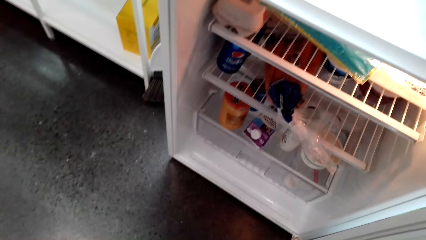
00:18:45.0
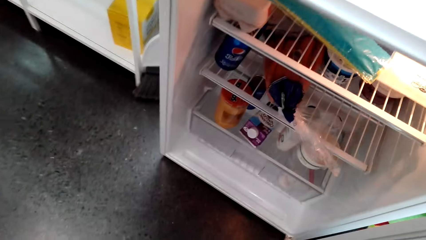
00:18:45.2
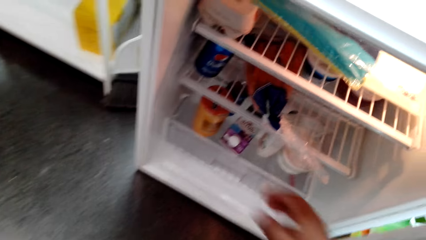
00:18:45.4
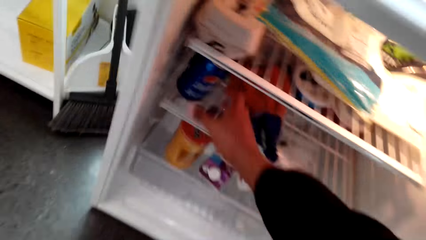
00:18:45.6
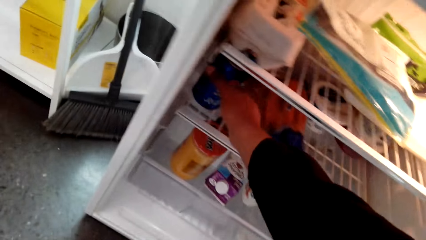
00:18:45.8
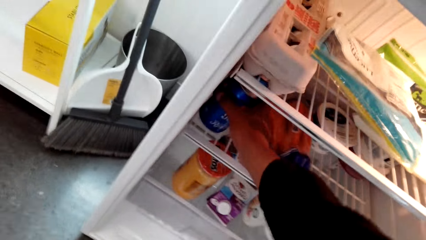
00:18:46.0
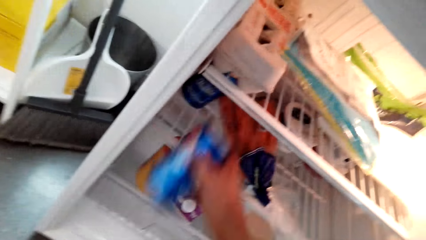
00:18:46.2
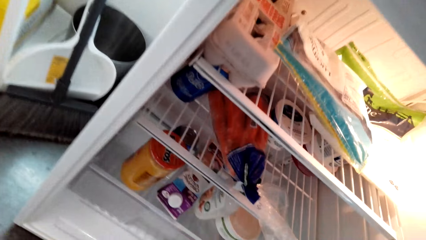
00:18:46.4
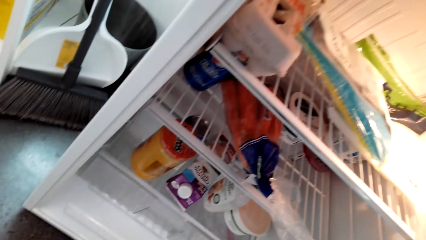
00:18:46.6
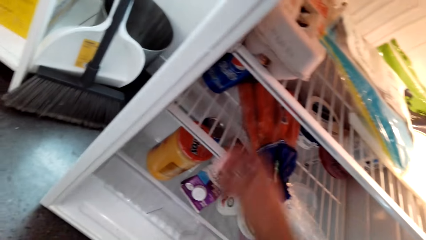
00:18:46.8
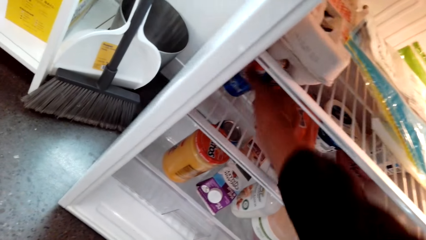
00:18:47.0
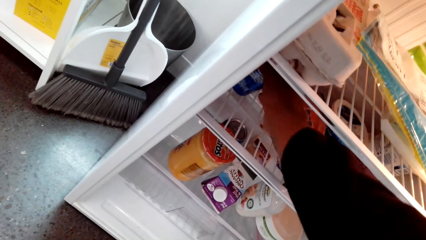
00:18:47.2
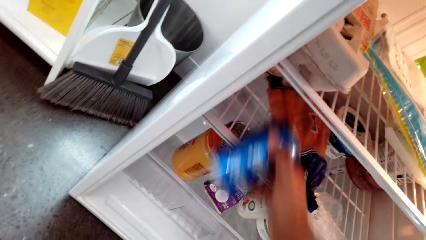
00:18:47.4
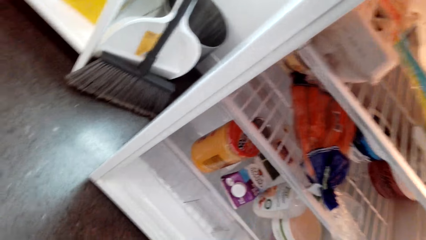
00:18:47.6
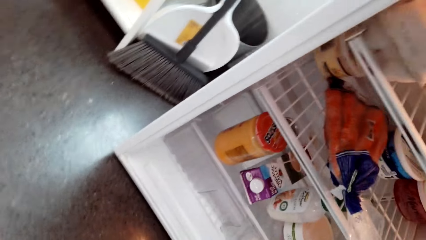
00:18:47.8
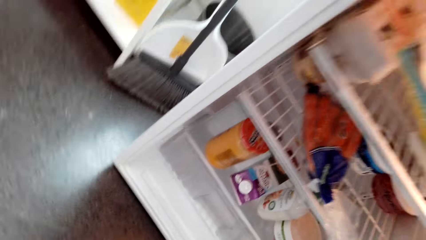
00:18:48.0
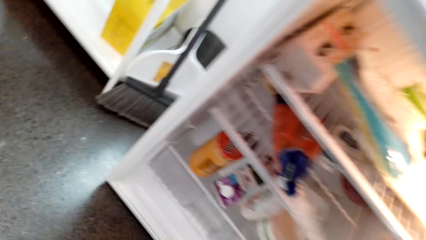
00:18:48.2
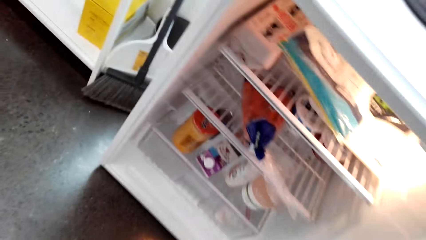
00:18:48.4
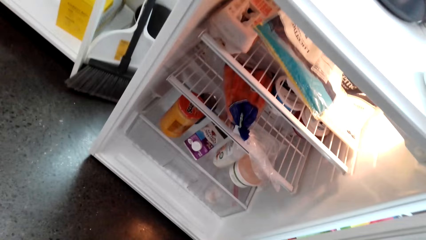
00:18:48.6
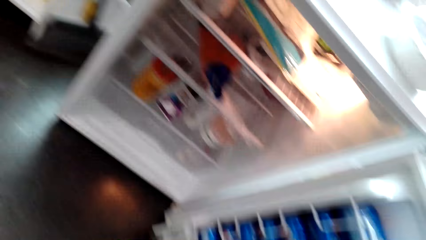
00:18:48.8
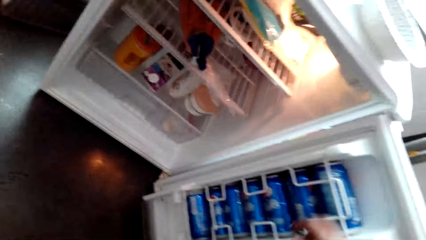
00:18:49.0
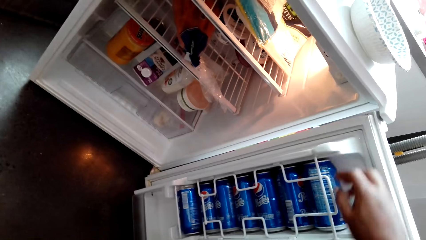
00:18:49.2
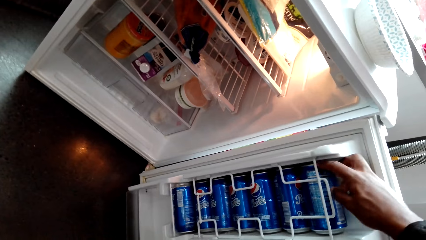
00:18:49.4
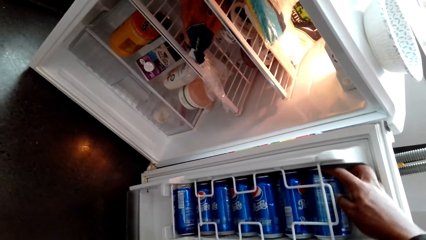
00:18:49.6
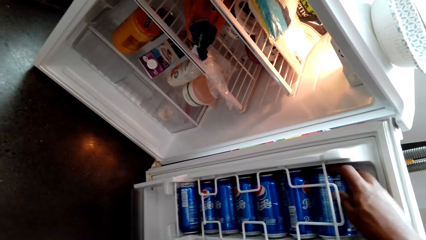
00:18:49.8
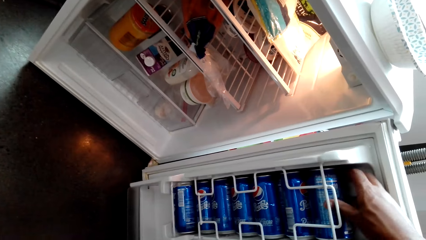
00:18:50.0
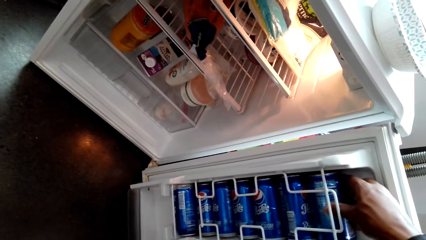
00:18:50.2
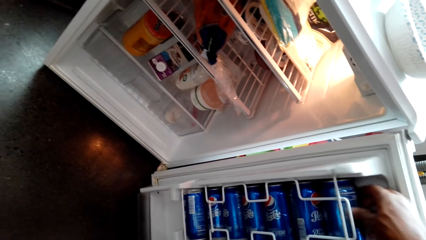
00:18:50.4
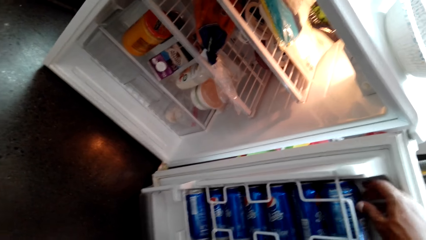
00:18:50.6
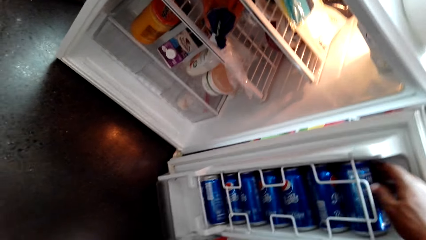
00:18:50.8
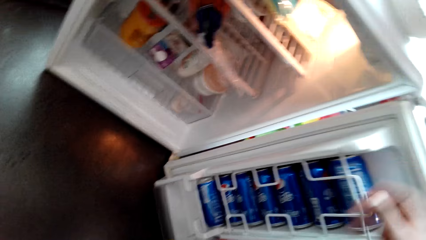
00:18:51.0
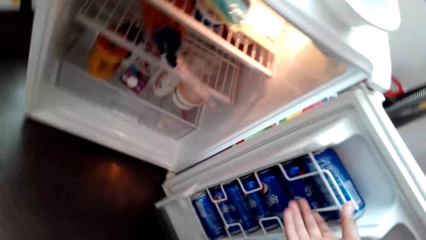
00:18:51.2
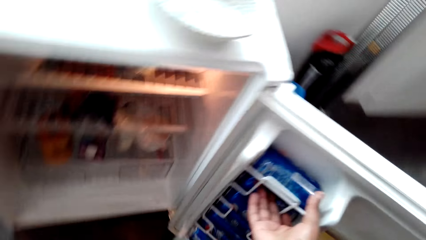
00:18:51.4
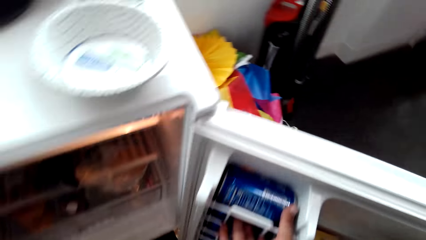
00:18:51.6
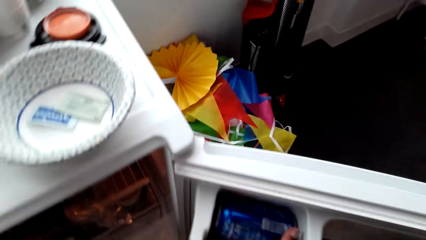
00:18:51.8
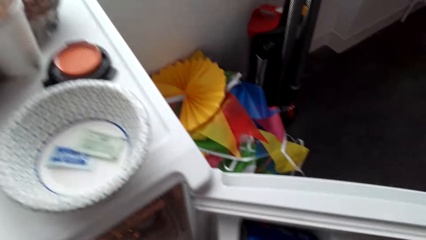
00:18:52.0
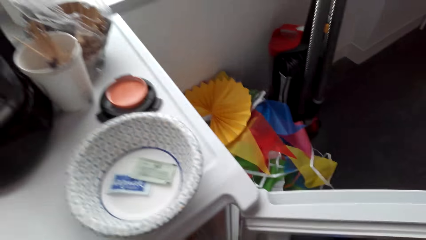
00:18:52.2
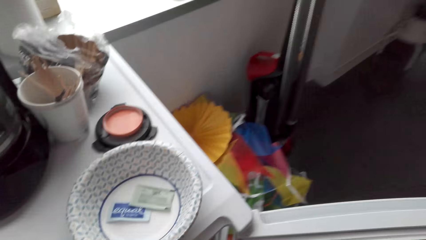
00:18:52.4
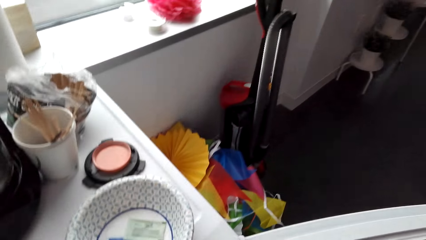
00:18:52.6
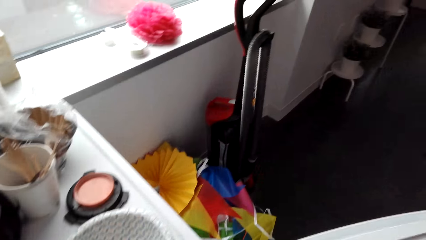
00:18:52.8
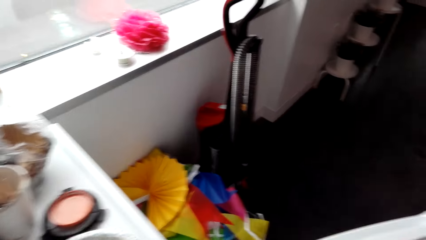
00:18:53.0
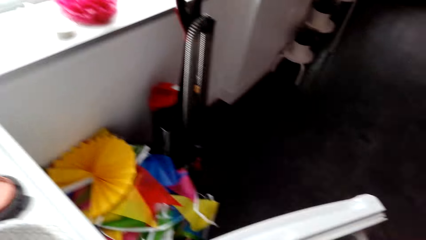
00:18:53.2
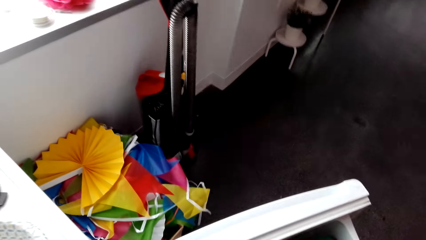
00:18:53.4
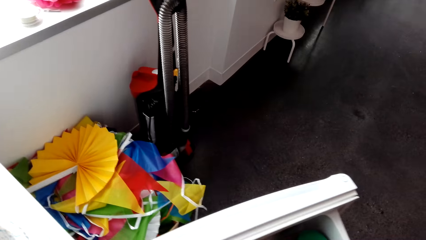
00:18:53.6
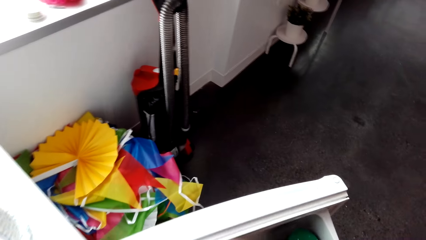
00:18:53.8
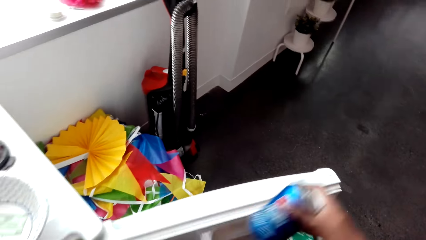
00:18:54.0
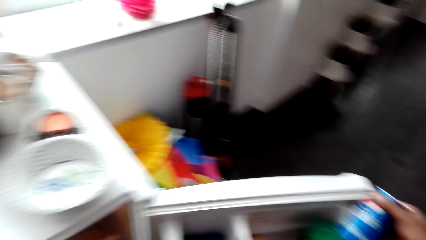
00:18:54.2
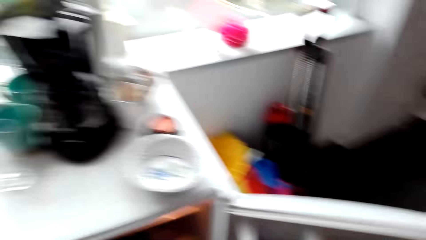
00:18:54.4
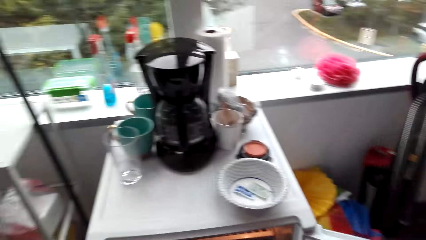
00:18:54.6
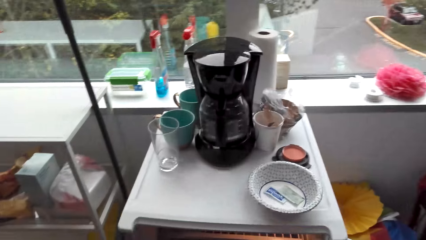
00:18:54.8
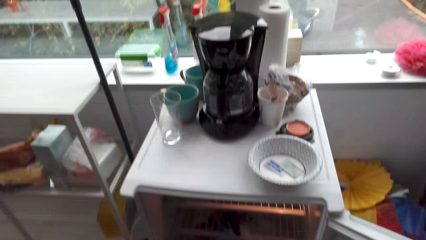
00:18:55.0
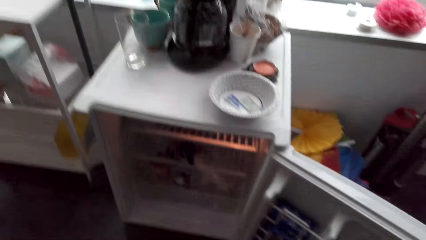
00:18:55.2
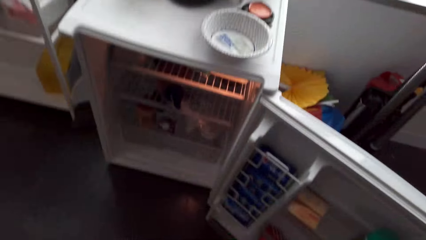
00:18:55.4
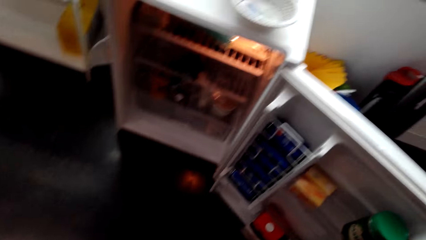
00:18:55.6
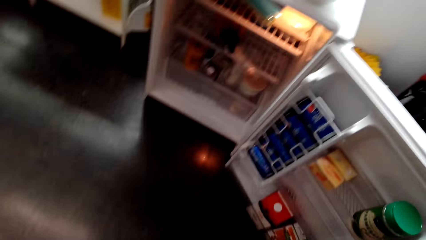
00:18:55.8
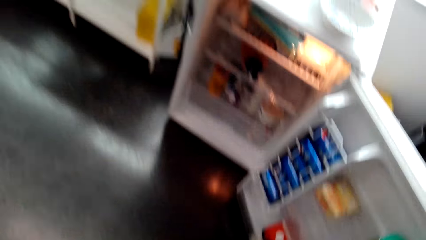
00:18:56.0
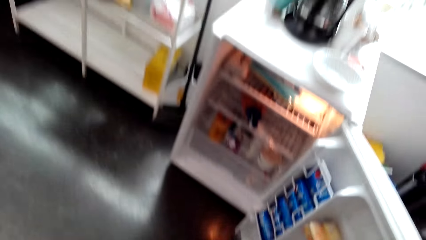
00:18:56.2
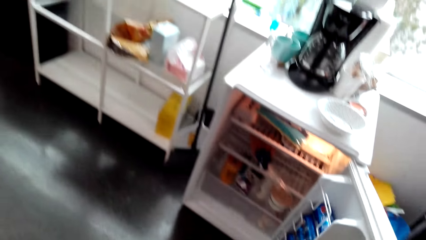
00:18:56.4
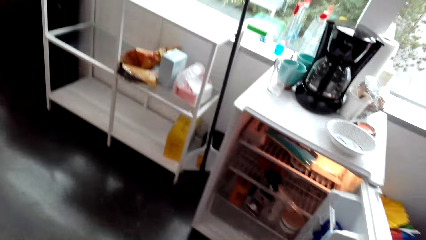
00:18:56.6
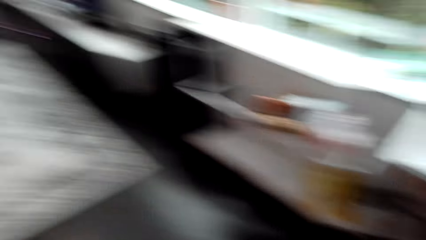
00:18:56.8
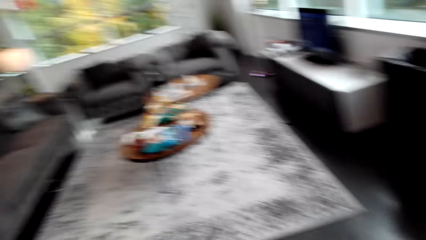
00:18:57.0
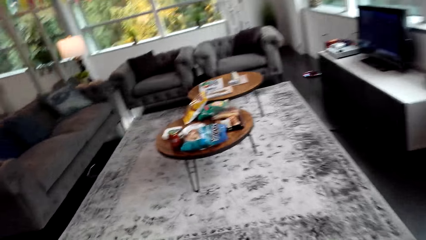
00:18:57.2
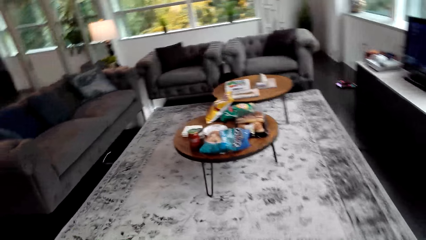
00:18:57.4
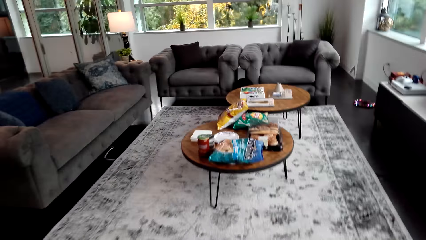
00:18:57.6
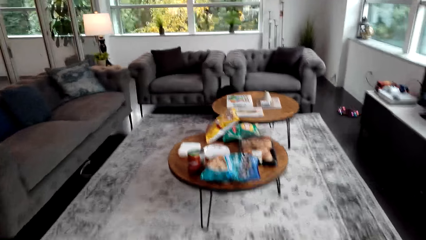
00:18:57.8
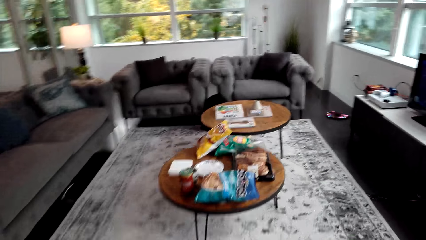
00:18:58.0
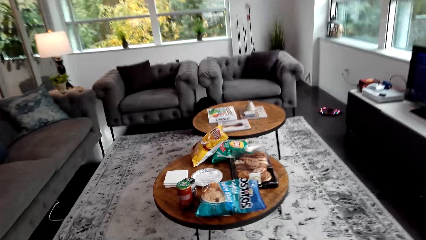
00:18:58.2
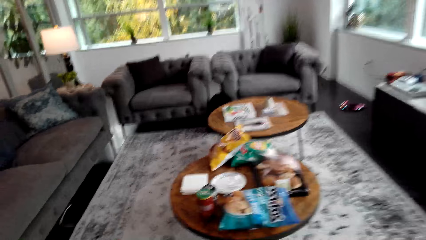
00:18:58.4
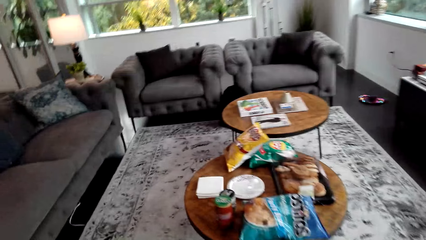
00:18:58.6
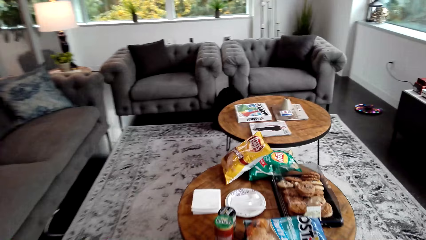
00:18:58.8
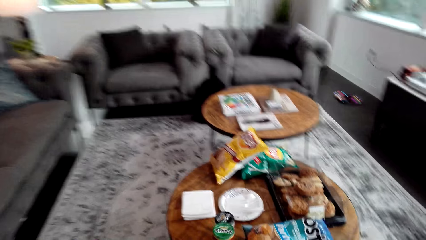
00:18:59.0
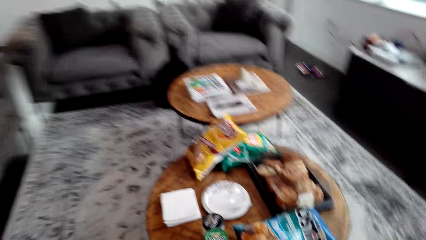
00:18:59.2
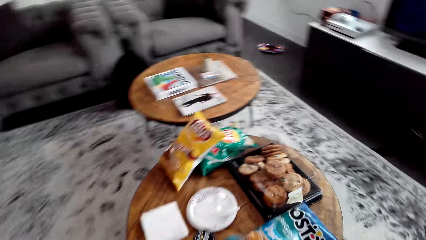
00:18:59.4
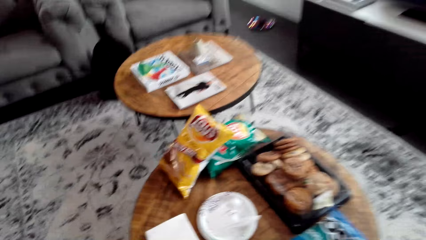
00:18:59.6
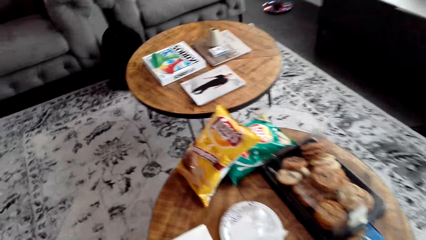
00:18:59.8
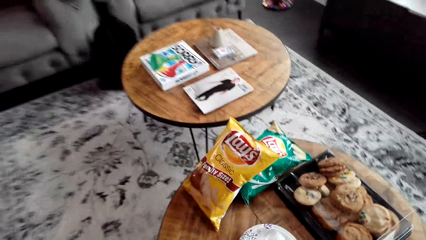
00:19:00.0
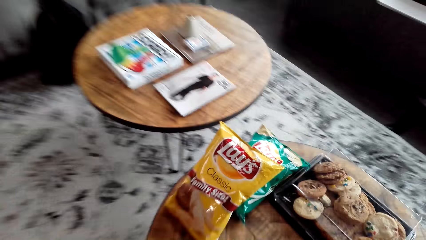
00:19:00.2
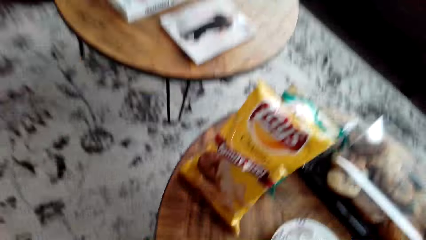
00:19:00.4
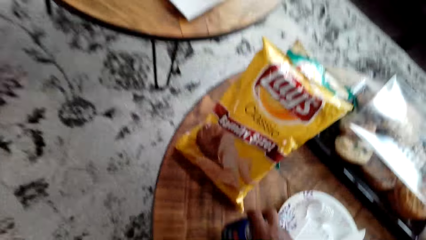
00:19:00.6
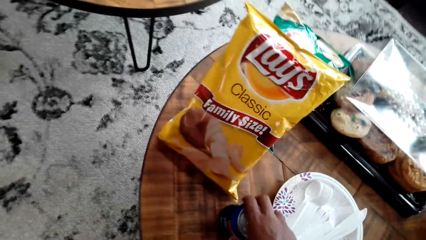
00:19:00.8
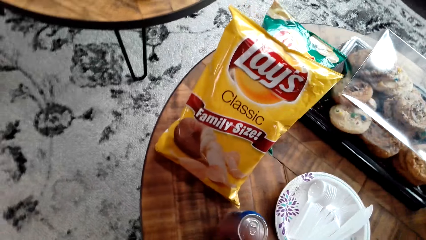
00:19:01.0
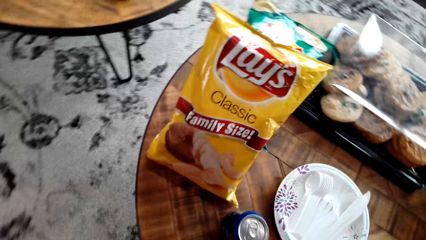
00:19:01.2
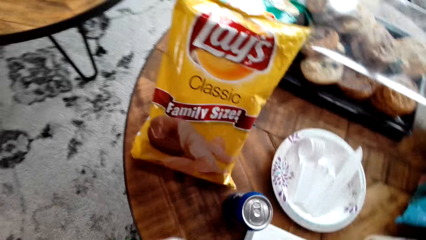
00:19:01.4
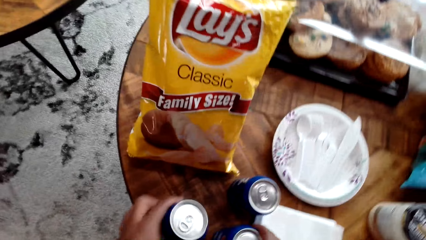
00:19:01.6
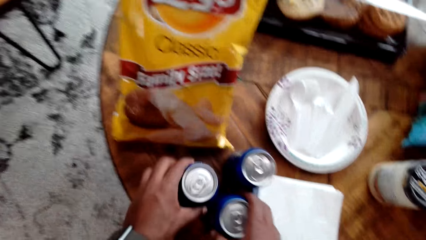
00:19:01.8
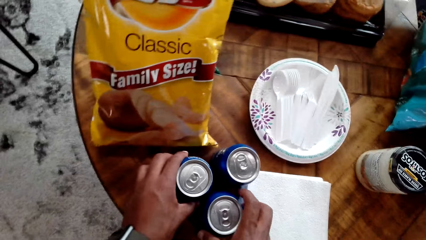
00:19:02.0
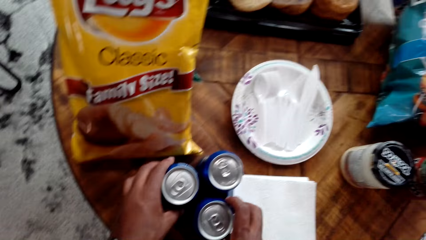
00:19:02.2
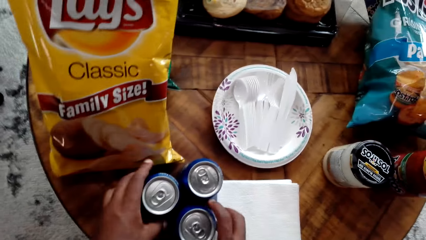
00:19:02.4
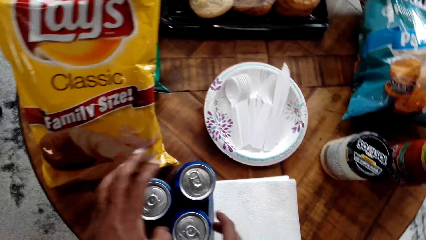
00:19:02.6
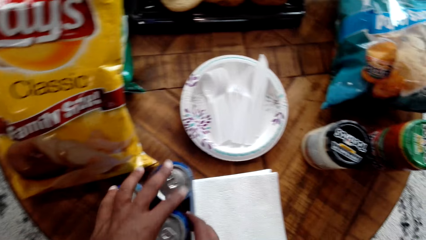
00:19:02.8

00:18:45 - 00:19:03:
The camera wearer picks a drink. They close the fridge and walk around the apartment. They put the drink on the table.
